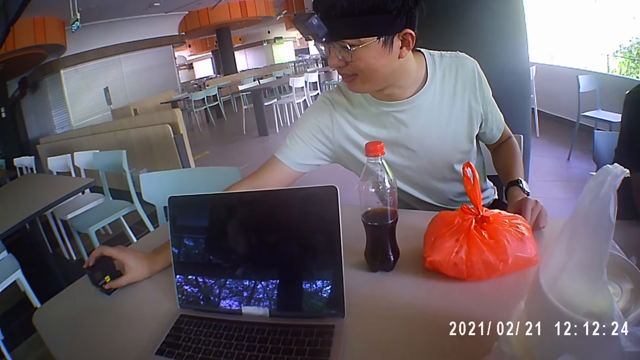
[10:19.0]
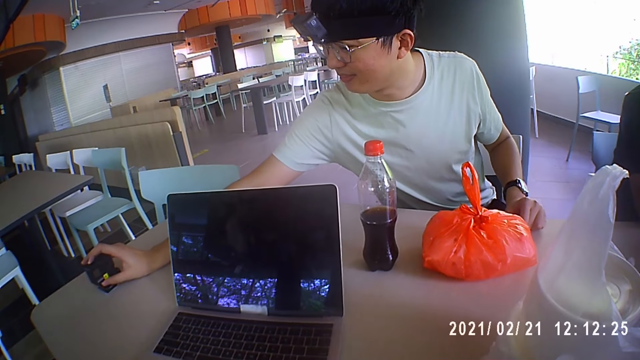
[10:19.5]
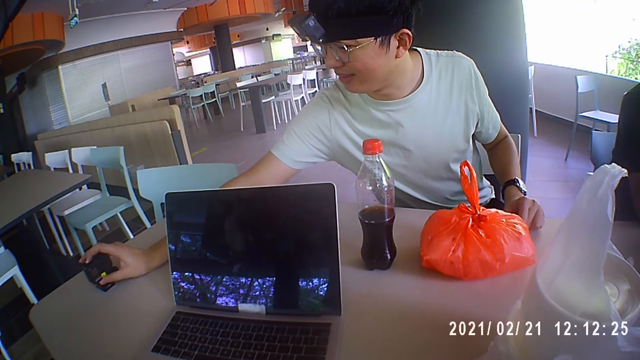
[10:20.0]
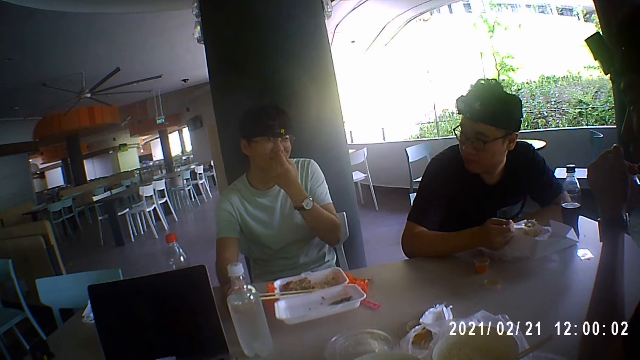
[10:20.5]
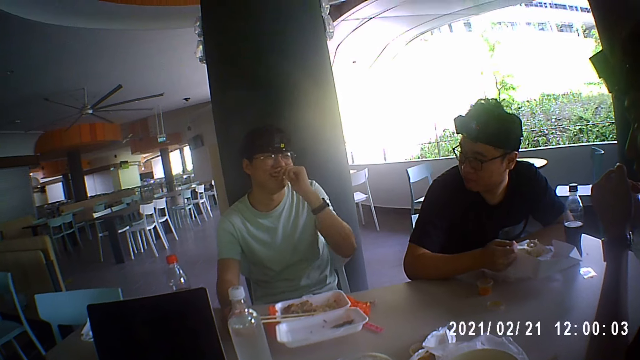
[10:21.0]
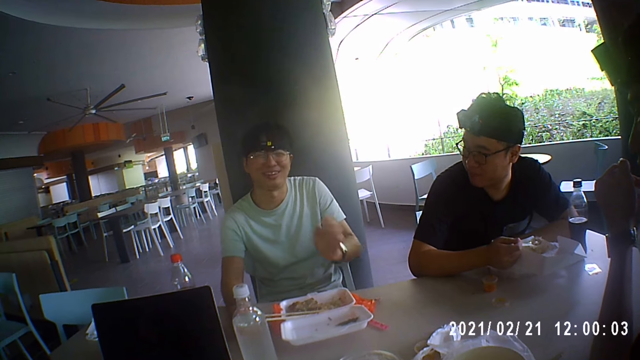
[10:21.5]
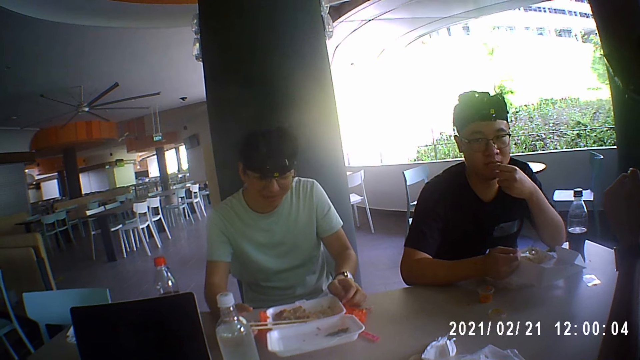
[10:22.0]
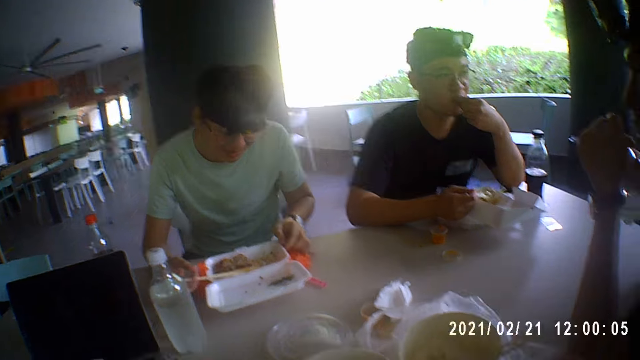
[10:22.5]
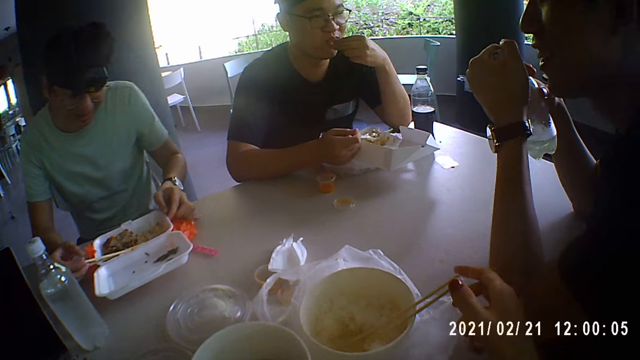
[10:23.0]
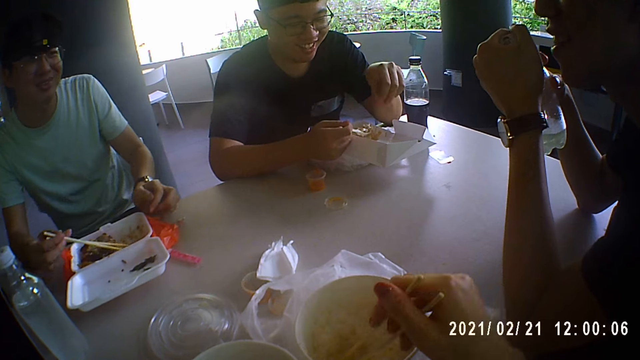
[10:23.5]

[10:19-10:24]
A man touches the mouse. He touches his face with his left hand. He discusses with the camera wearer, another man and a third man. He places his left hand on the table. The third man removes a piece of bone from his mouth with his left hand. The first man picks up a pair of chopsticks from a plate on the table with his right hand. The camera wearer picks up a pair of chopsticks from a plate of rice on the table with her right hand.

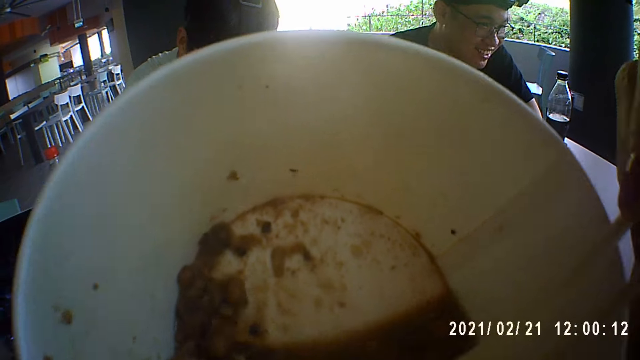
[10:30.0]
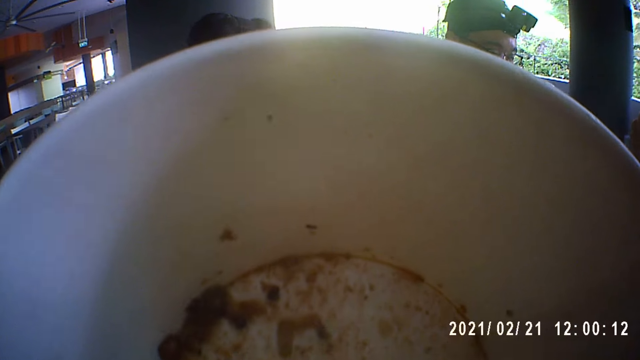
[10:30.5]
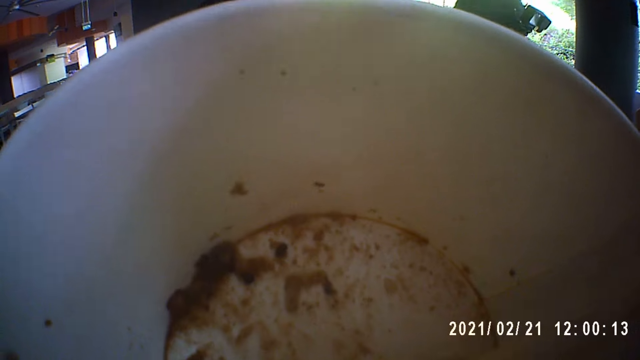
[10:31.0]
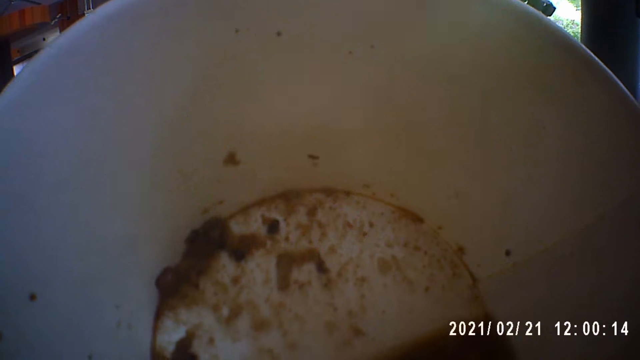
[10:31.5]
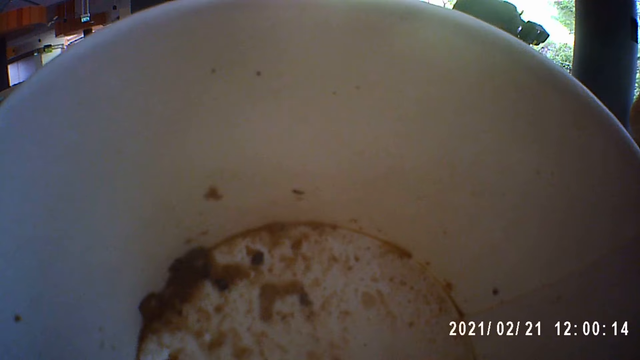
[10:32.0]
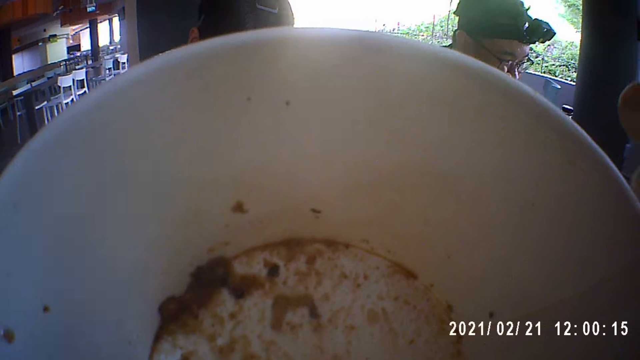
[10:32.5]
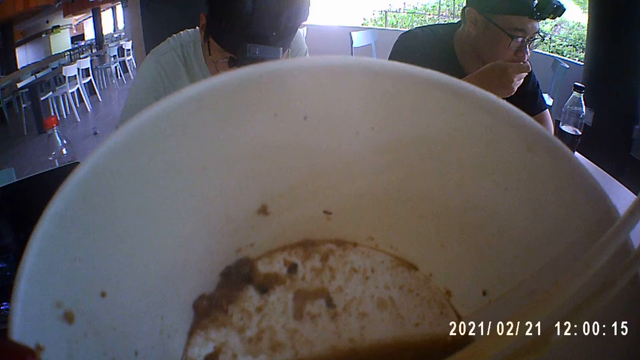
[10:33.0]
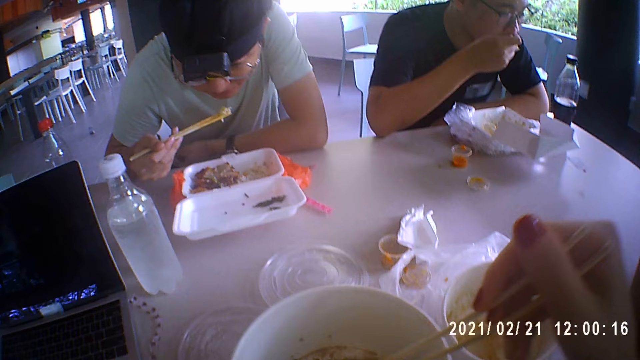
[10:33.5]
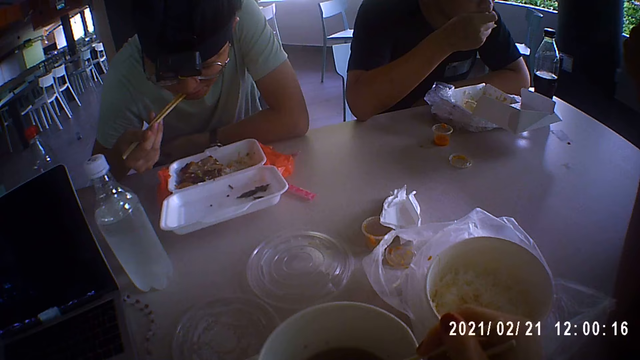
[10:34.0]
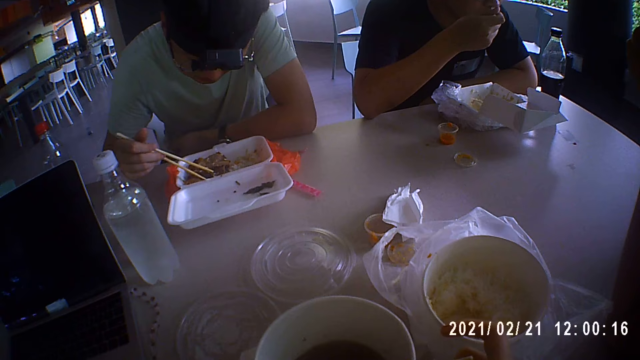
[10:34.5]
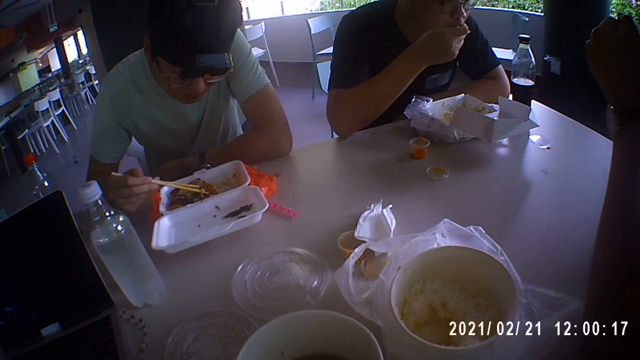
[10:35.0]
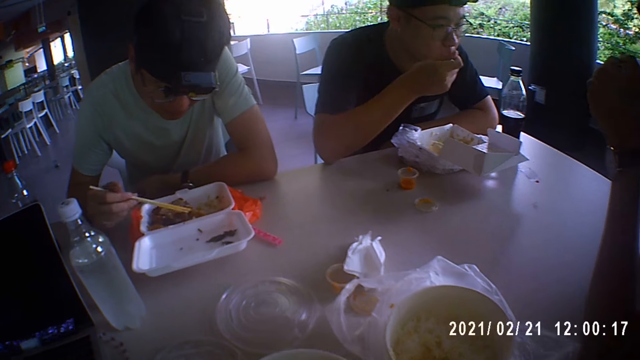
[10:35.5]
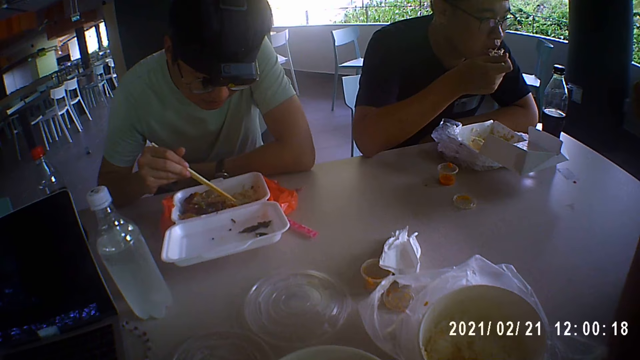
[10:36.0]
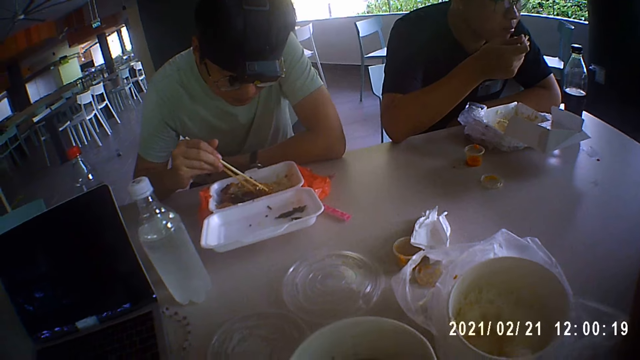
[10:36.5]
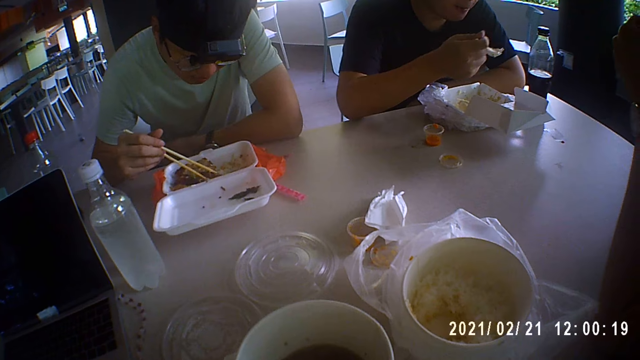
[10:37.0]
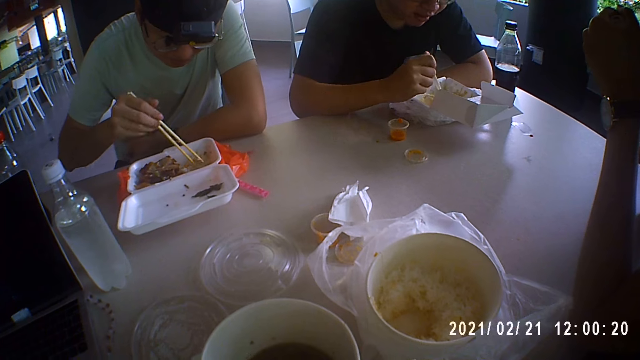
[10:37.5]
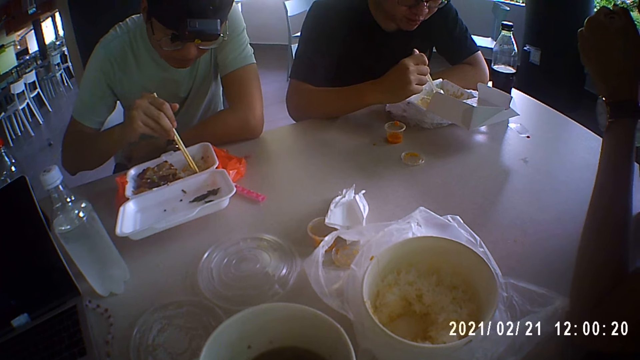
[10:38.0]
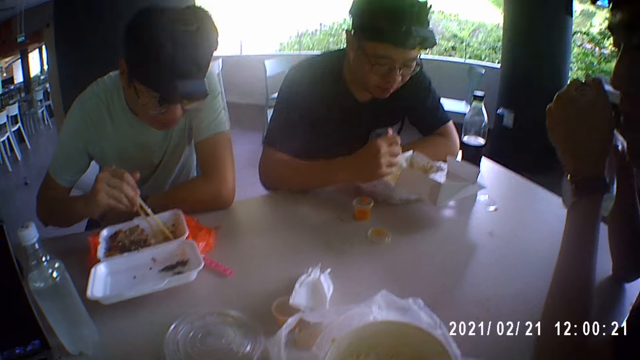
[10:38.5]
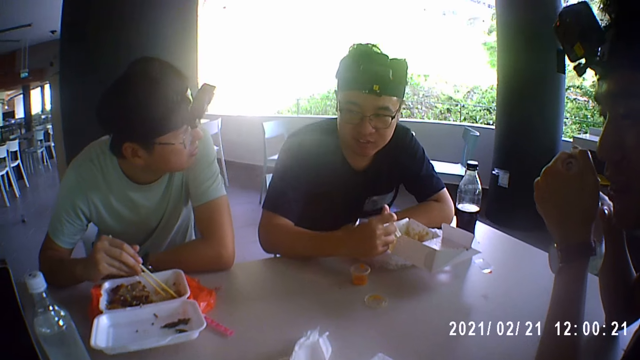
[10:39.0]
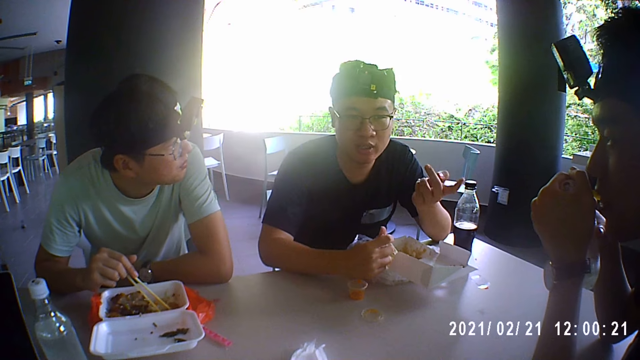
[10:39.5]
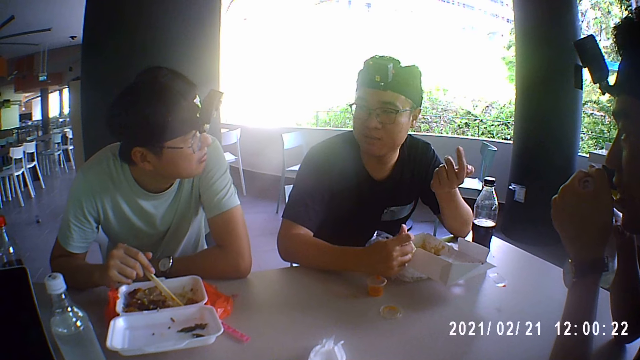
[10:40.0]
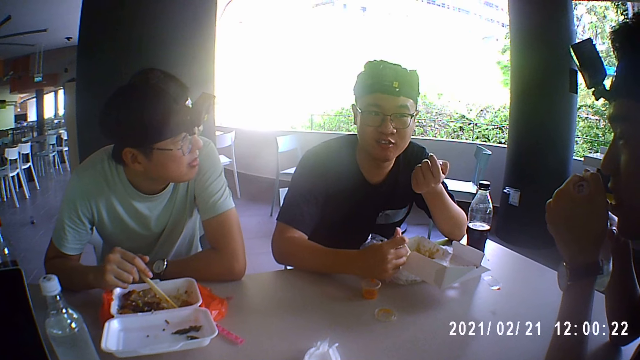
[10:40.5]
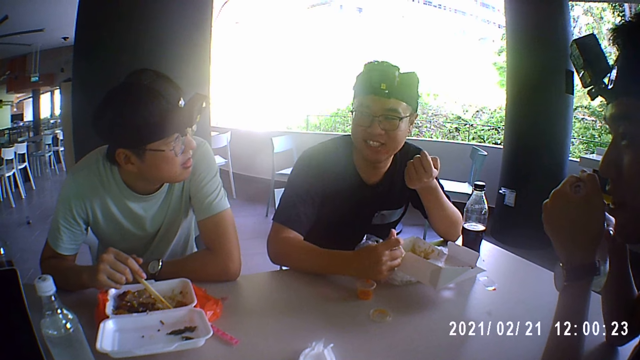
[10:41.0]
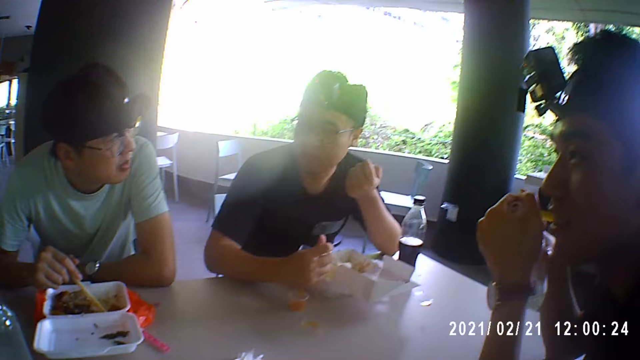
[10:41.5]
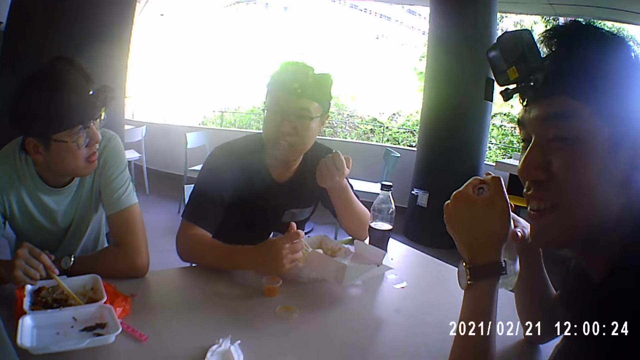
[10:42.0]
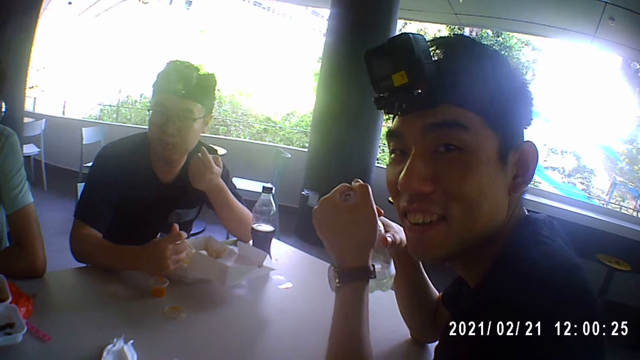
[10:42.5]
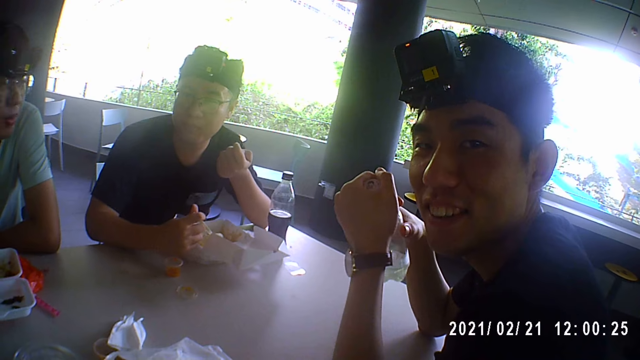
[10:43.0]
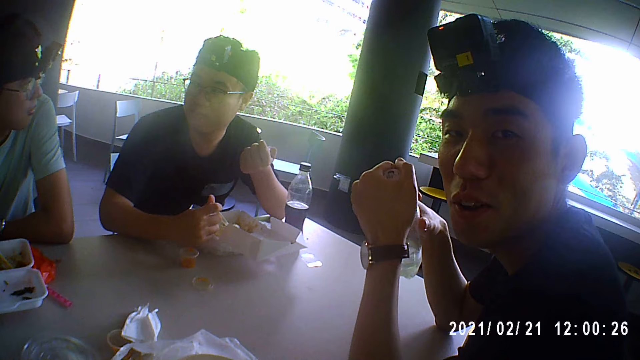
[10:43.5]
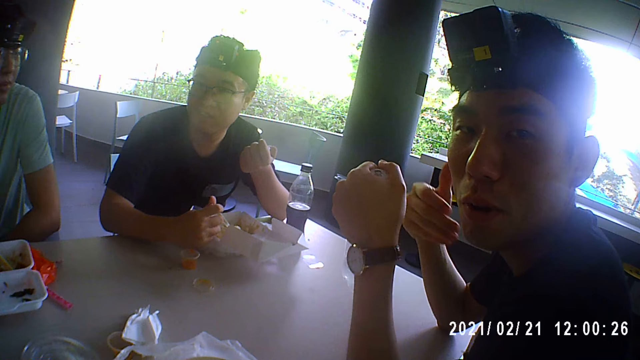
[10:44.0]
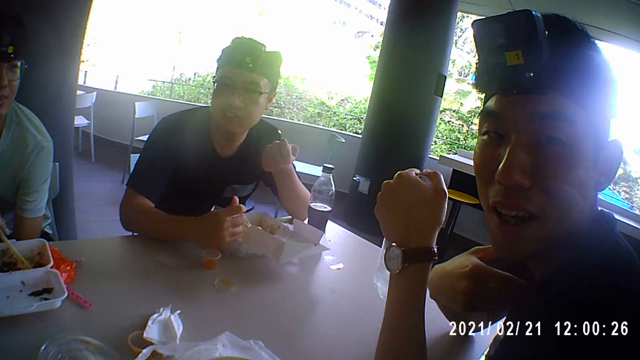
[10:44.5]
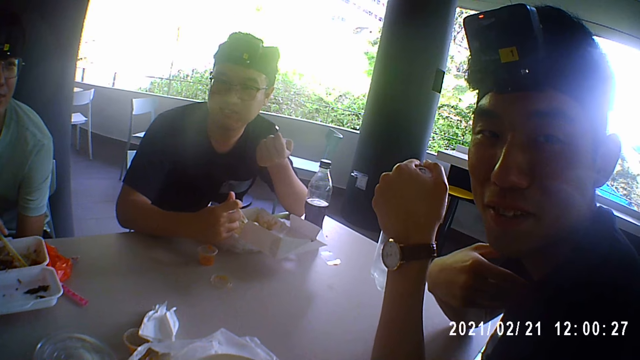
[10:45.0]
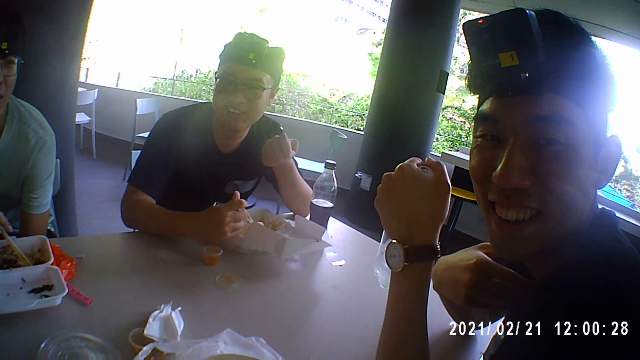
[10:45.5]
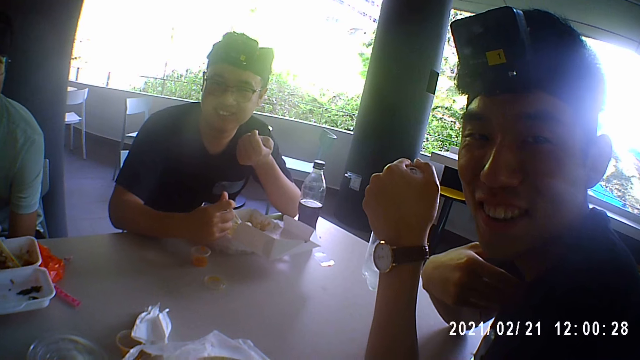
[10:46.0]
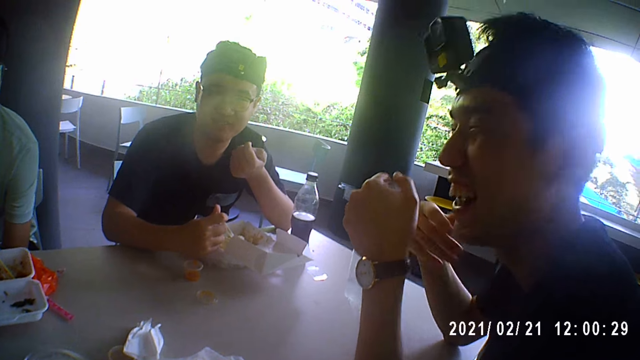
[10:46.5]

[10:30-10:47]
The camera wearer eats the food. A man puts the rice in the pair of chopsticks in his right hand in his mouth. The camera wearer places the plate of soup in her left hand on the table. She drops the pair of chopsticks in her right hand in the plate of soup on the table. The man stirs the rice in the plate on the table with the pair of chopsticks in his right hand. Another man scoops the food. A third man talks to the other man. Another man touches his chest with his right hand. A man talks to the camera wearer.
